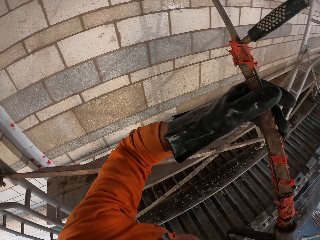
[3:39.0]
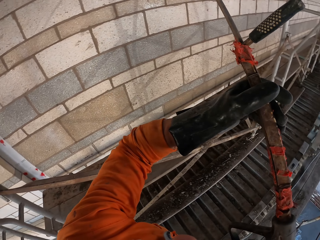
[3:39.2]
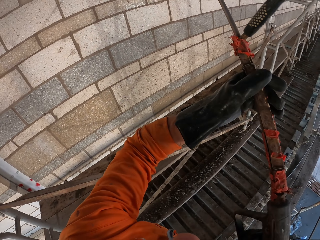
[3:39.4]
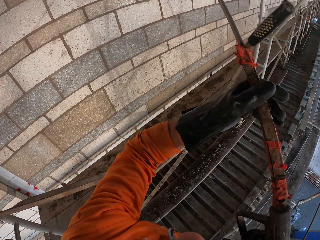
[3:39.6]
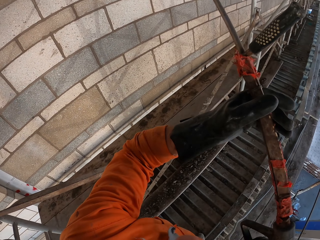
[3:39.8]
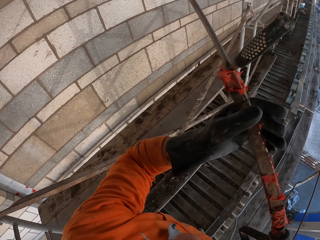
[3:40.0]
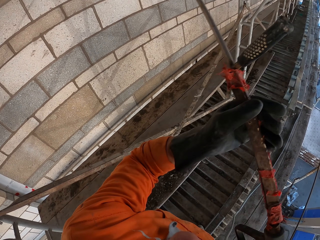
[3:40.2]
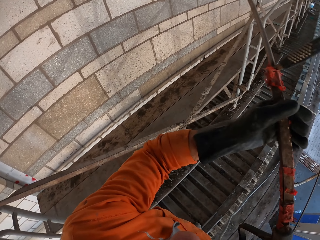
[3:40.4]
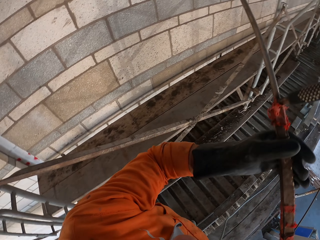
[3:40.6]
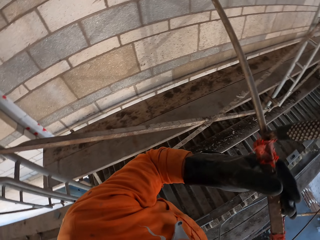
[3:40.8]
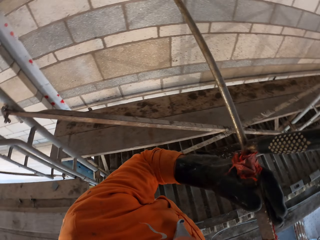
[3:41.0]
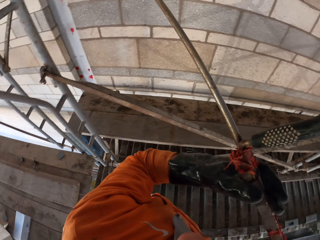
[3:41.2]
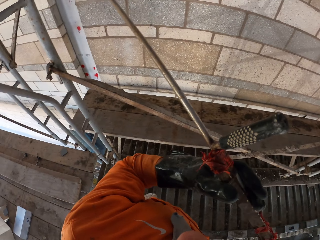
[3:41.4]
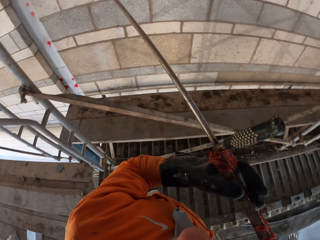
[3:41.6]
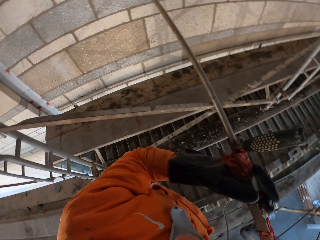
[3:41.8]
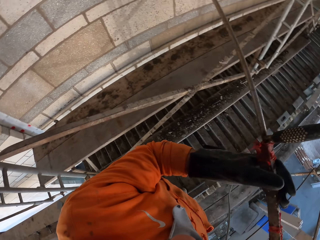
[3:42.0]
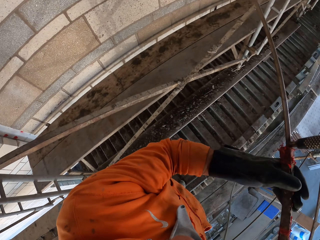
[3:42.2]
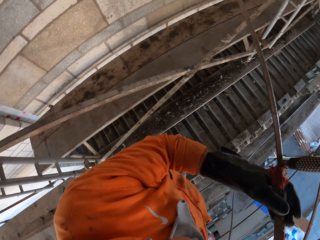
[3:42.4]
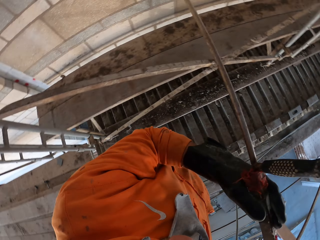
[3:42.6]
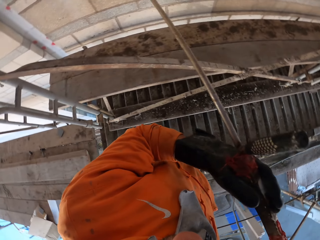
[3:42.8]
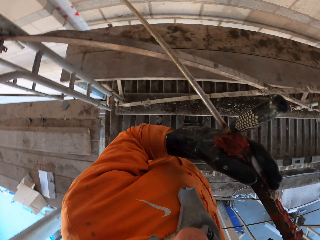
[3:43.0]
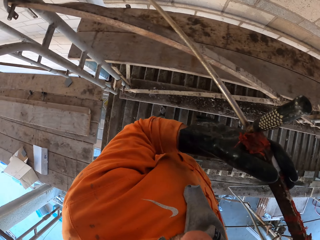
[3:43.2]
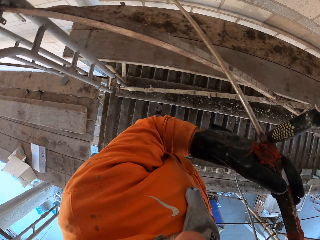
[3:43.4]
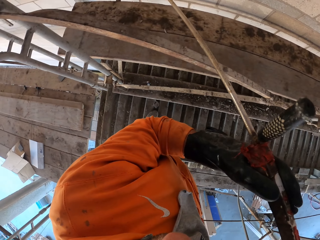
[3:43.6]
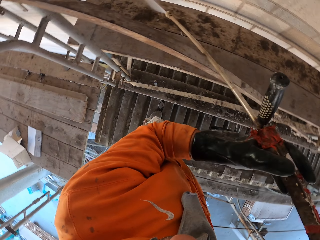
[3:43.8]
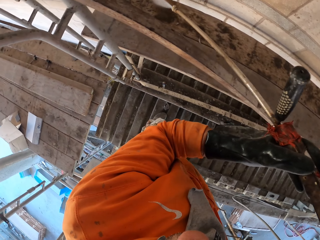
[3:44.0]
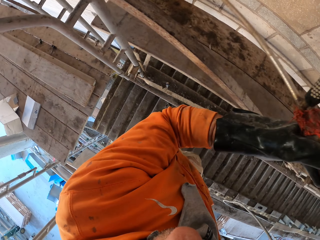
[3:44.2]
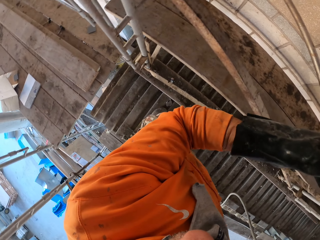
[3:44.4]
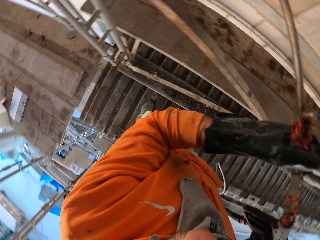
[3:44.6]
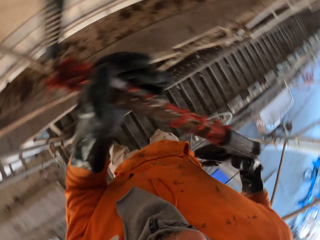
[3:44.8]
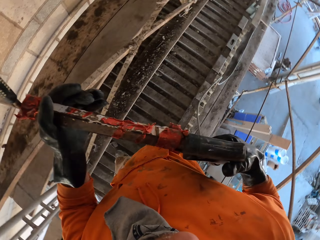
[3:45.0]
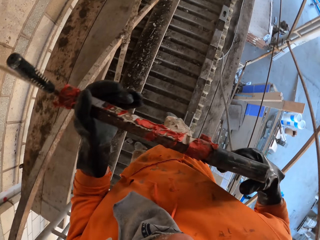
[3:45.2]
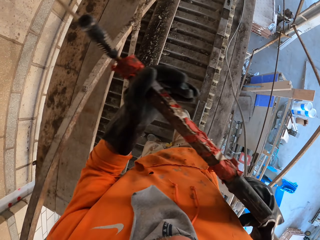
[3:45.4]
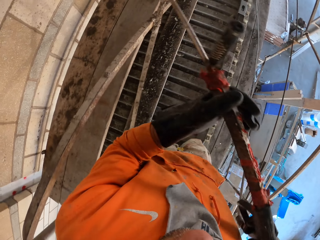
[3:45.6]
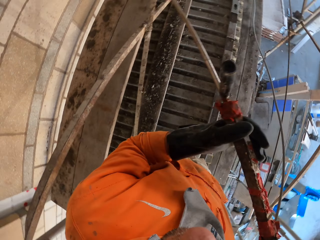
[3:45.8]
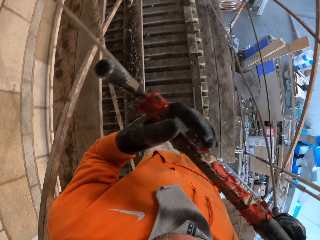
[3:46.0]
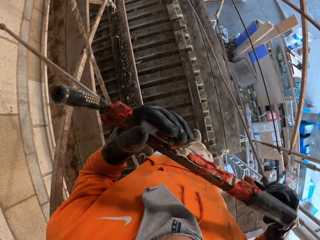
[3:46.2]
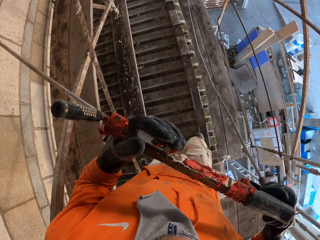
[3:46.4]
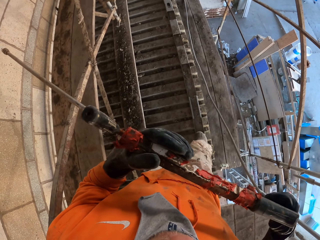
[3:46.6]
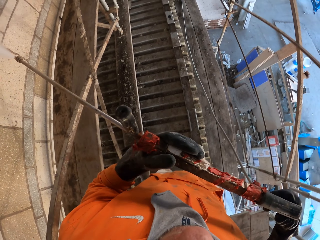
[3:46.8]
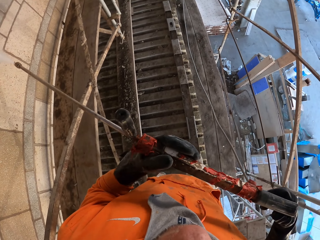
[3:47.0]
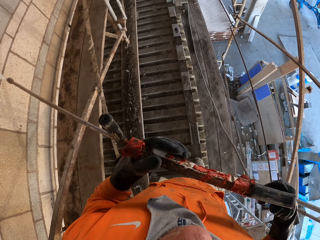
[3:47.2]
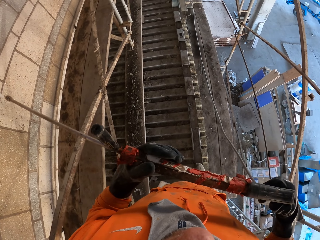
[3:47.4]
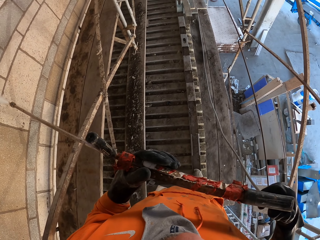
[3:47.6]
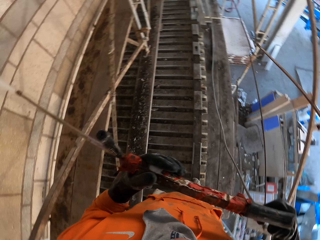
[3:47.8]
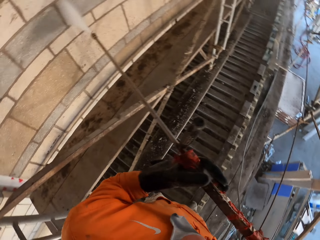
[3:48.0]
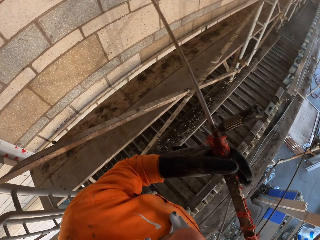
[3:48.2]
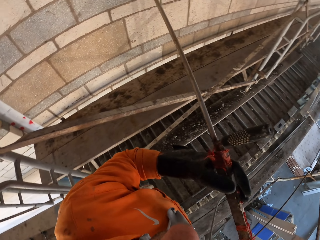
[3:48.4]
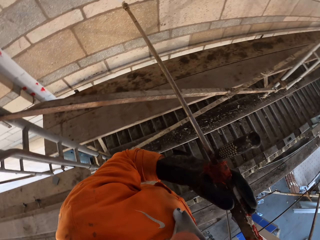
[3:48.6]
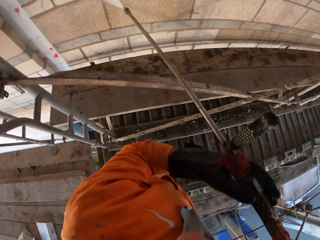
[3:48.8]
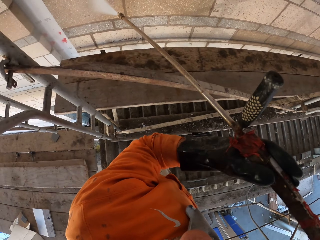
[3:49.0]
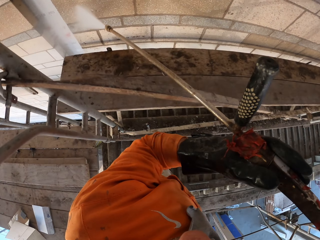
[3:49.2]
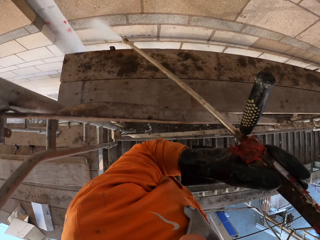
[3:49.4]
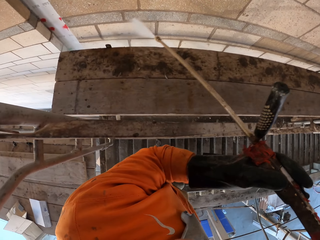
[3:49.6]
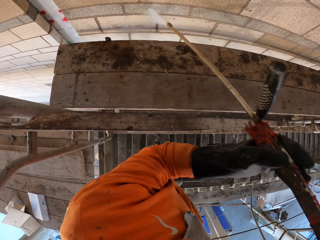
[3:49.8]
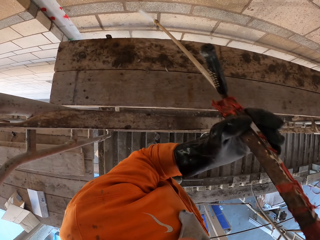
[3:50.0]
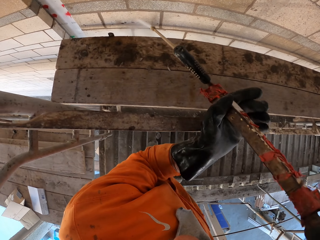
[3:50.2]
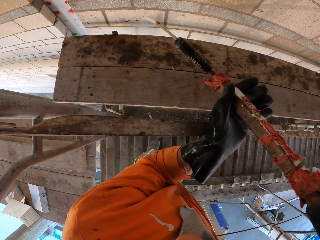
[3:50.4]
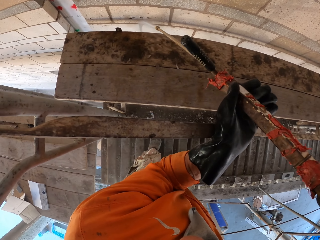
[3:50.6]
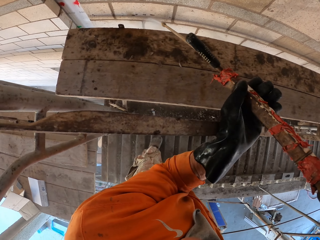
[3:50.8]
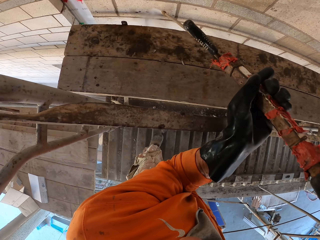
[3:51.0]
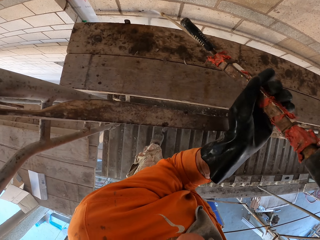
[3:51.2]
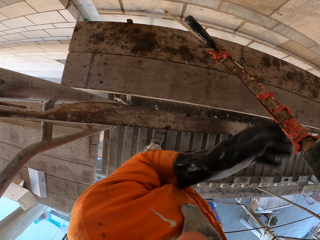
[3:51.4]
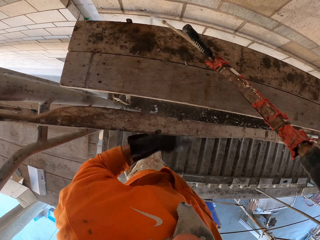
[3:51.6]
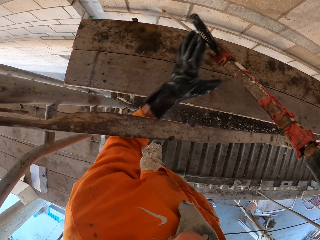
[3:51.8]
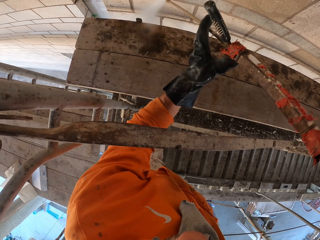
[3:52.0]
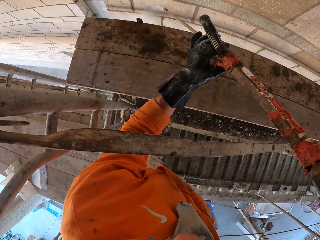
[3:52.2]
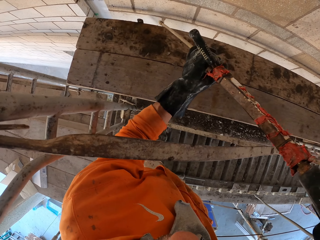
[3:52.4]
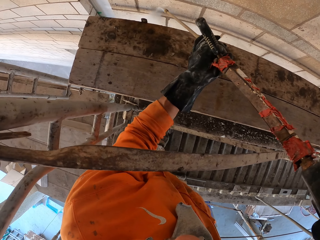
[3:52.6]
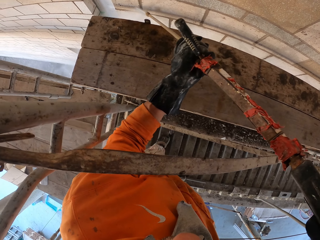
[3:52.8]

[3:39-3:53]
The camera wearer moves the pressure gun on the hands. They spray the wall.

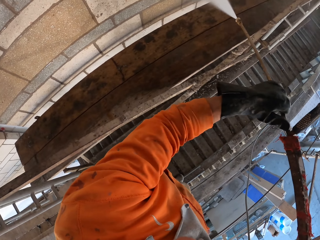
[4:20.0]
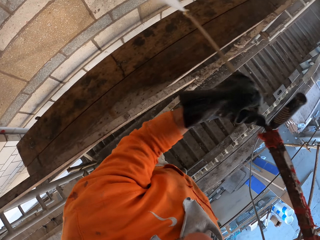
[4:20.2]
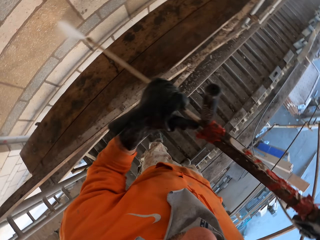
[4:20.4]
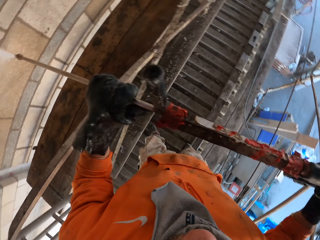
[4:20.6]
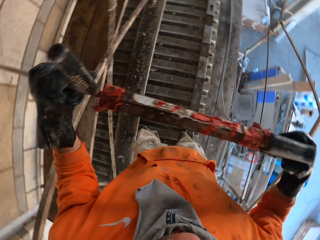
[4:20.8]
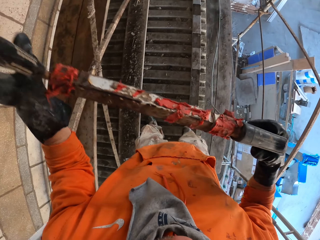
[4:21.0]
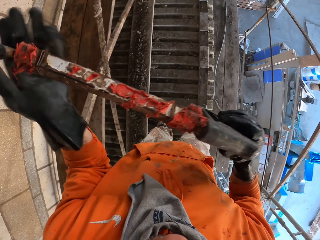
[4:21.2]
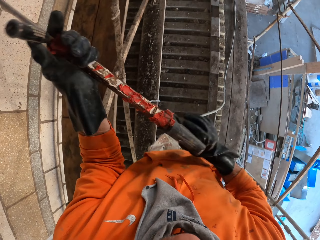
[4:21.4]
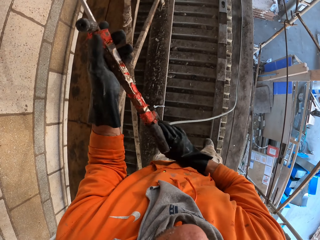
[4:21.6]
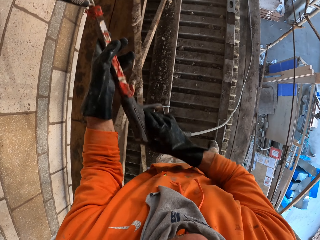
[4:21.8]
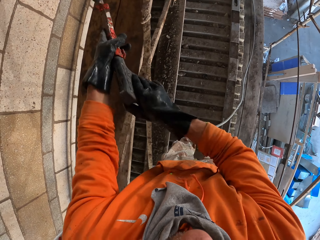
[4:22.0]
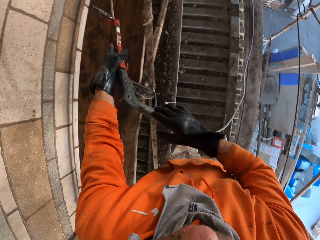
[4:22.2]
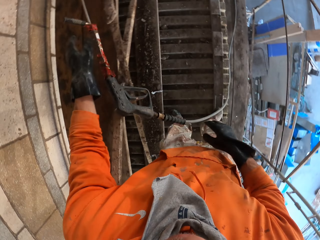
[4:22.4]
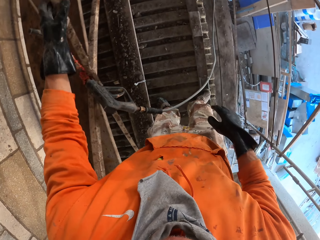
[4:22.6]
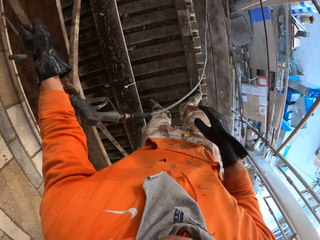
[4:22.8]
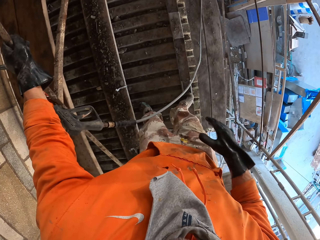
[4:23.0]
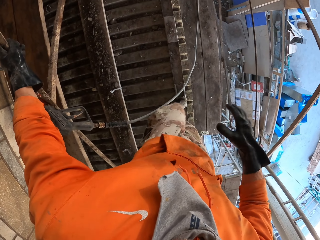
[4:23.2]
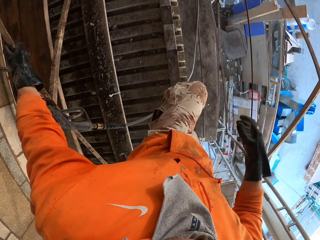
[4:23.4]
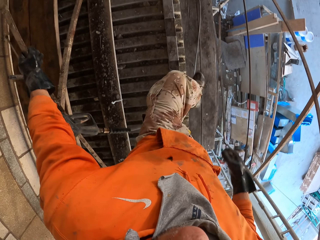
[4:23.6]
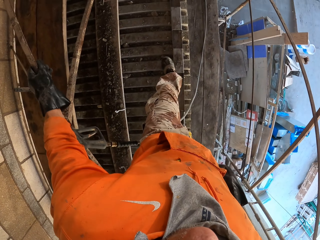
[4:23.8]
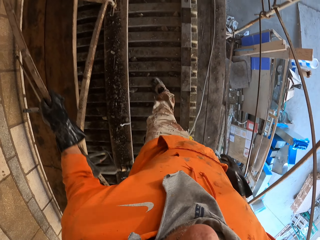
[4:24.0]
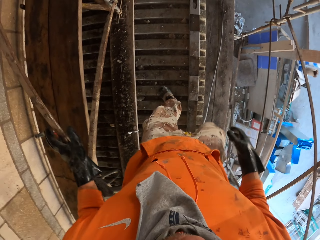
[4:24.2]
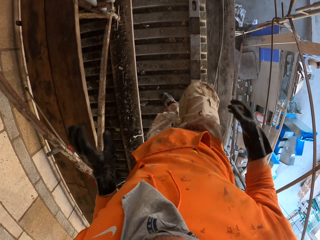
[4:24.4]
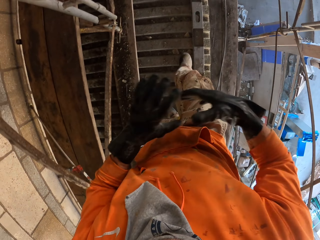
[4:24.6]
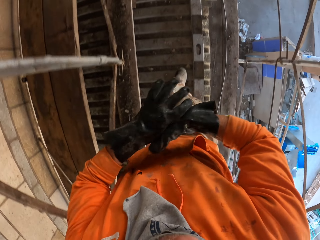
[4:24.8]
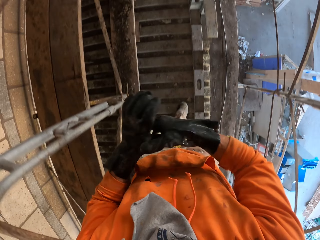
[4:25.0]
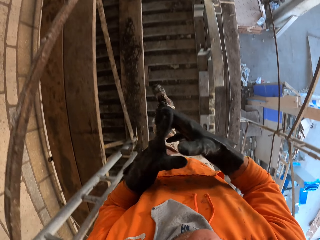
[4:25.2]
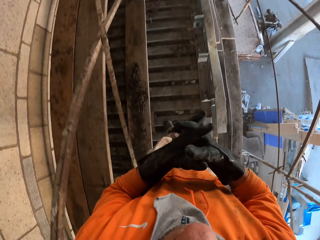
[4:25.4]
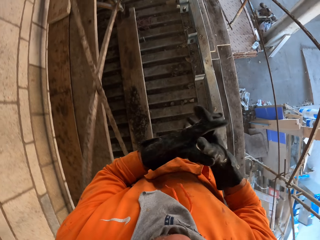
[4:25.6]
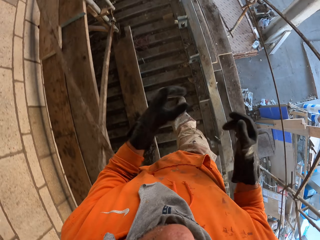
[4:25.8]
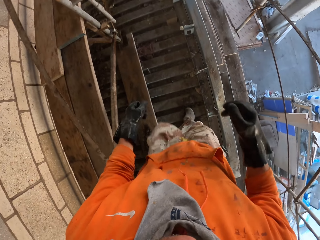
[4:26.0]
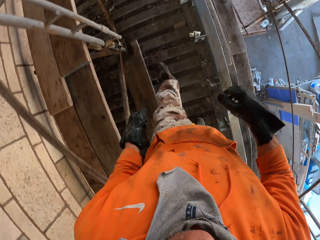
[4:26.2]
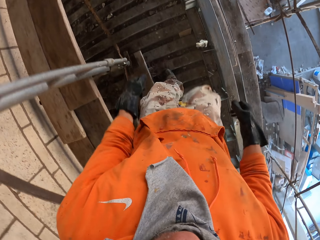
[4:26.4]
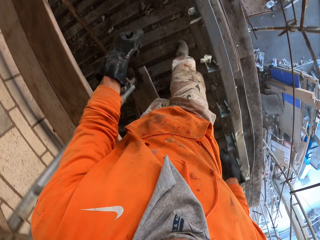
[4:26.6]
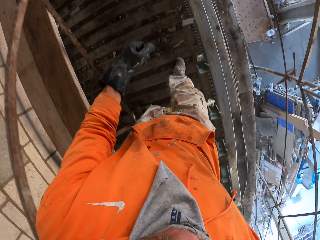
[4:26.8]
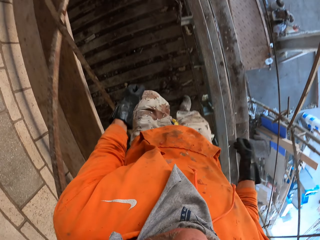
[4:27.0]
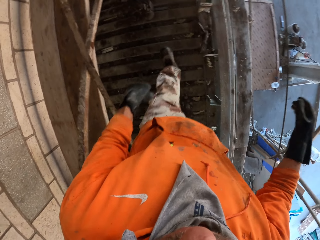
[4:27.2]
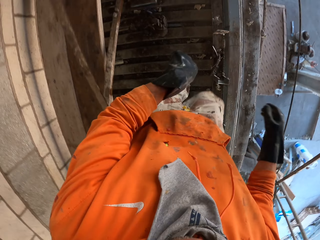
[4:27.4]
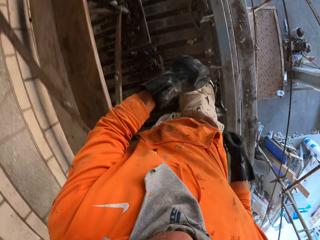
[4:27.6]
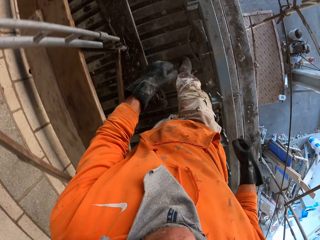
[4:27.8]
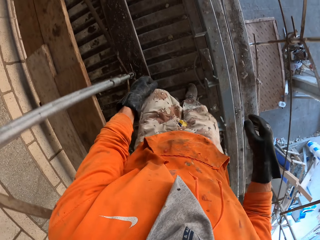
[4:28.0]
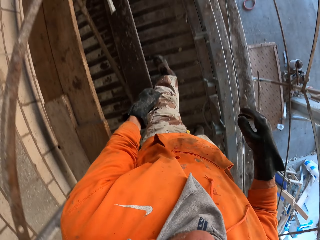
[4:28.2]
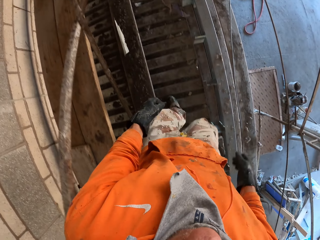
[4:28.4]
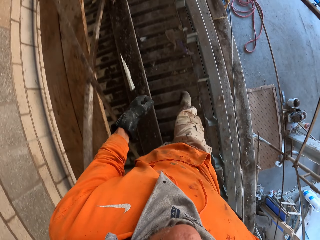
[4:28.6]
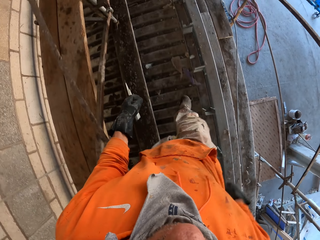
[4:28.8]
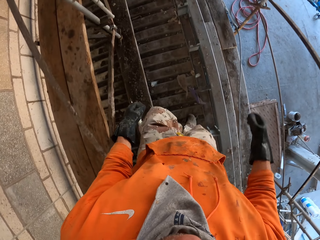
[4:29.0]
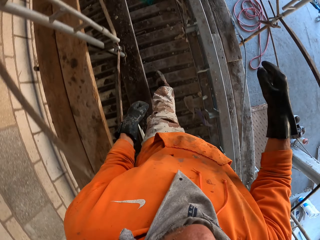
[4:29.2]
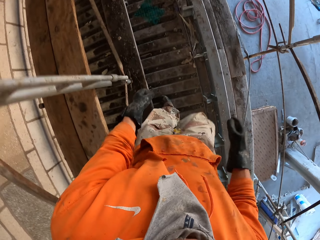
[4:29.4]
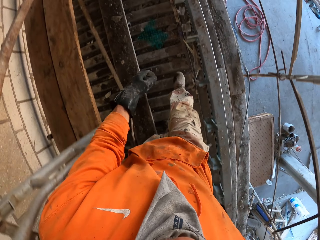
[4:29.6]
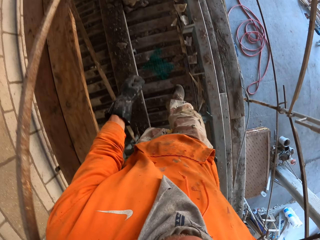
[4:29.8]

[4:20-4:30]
The camera wearer puts the pressure gun down on the scaffold. They walk on the scaffold in the construction site. They hold the hands together.
